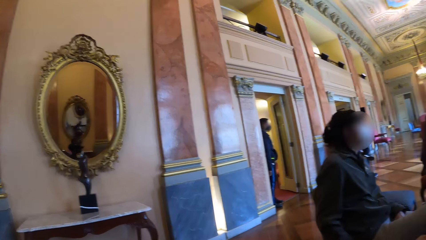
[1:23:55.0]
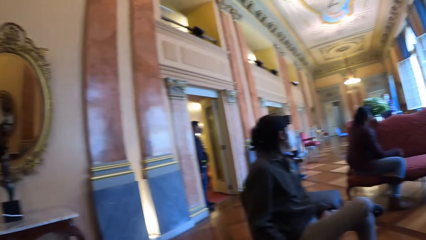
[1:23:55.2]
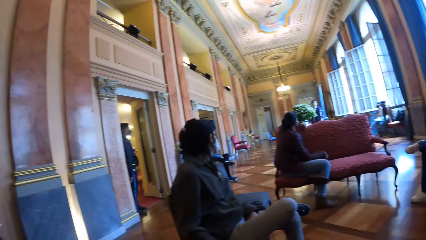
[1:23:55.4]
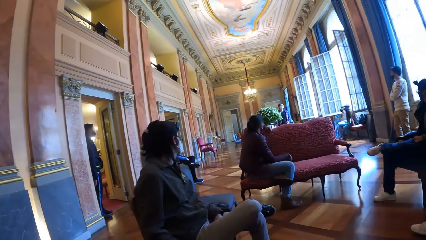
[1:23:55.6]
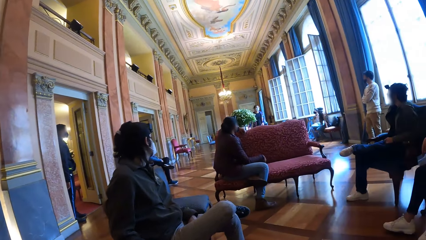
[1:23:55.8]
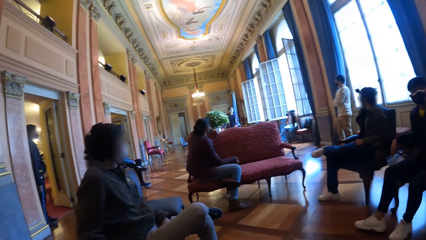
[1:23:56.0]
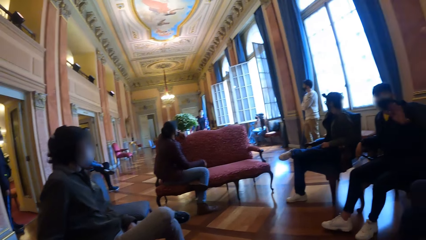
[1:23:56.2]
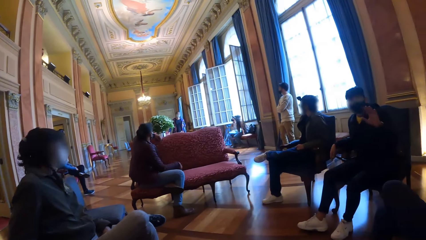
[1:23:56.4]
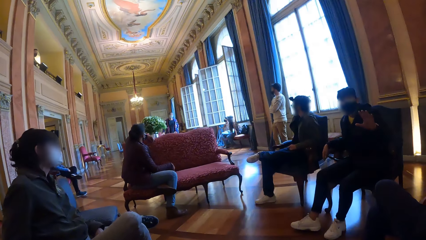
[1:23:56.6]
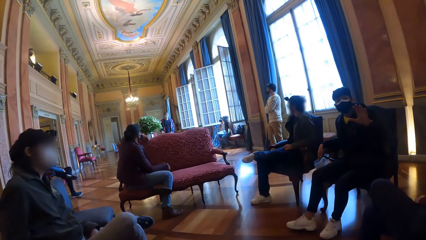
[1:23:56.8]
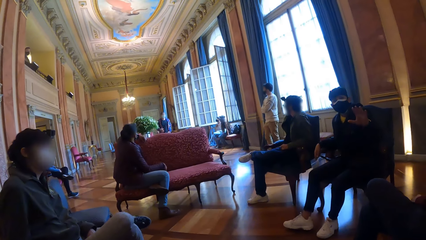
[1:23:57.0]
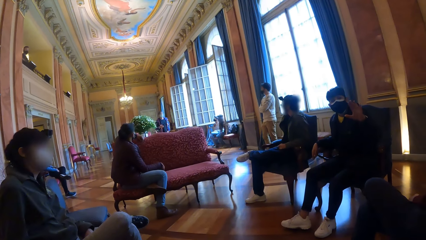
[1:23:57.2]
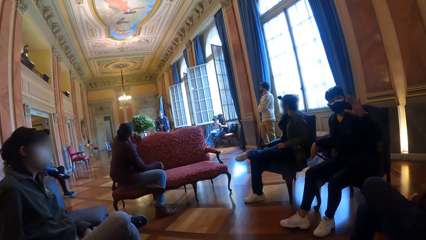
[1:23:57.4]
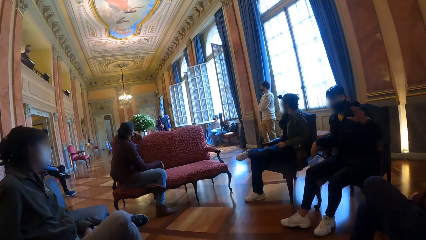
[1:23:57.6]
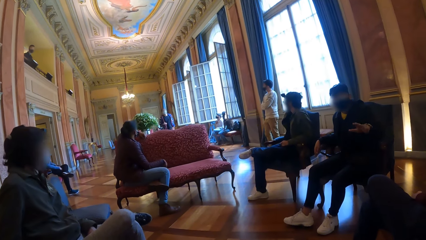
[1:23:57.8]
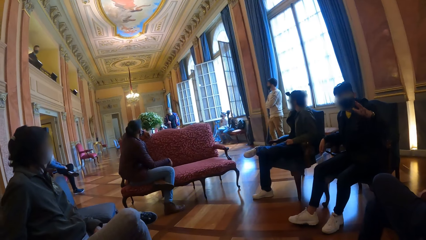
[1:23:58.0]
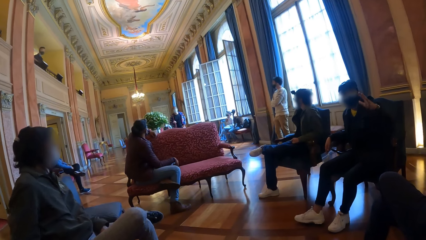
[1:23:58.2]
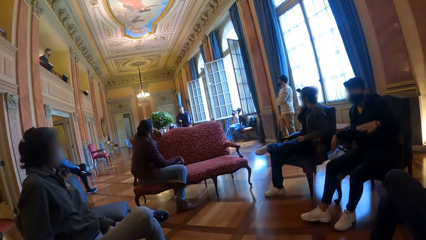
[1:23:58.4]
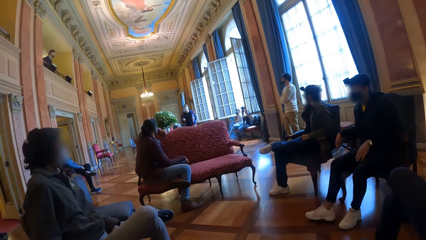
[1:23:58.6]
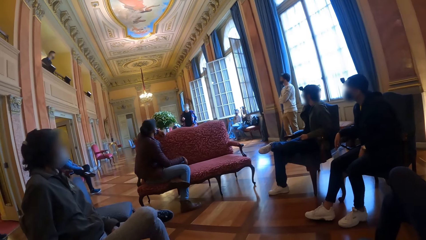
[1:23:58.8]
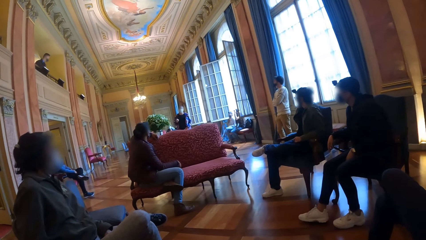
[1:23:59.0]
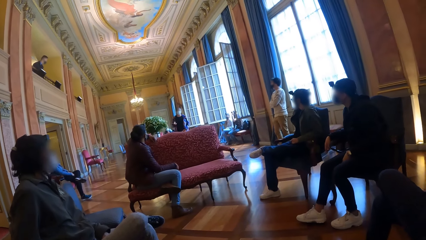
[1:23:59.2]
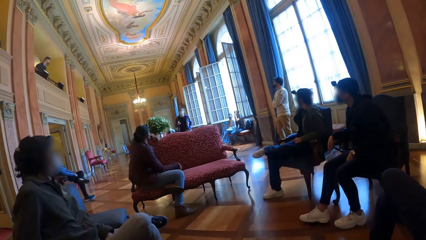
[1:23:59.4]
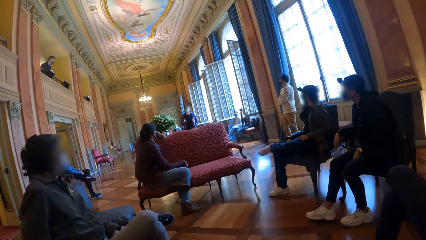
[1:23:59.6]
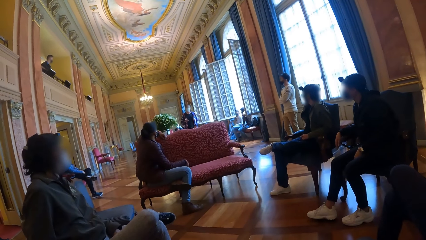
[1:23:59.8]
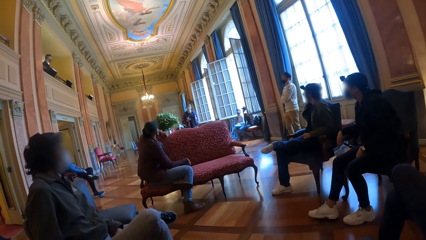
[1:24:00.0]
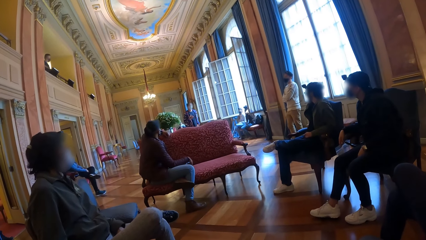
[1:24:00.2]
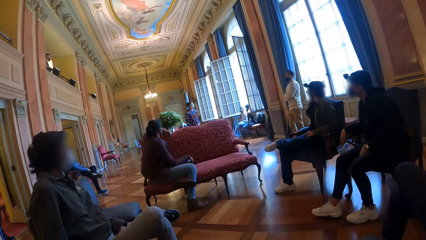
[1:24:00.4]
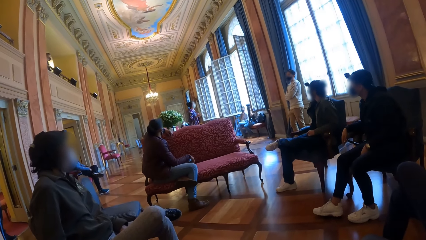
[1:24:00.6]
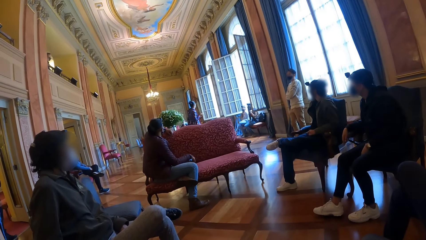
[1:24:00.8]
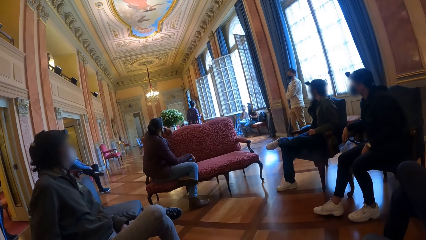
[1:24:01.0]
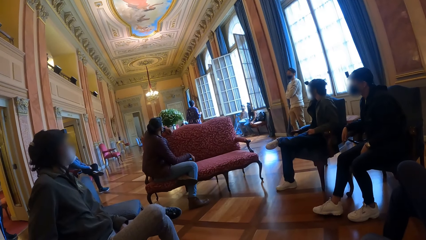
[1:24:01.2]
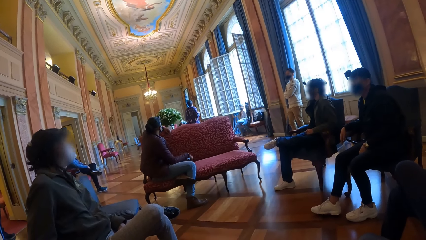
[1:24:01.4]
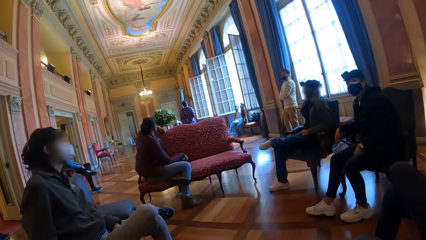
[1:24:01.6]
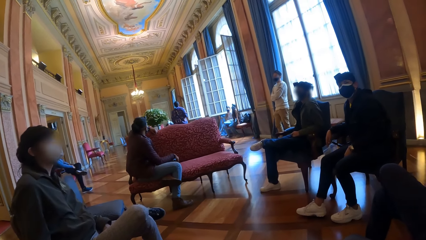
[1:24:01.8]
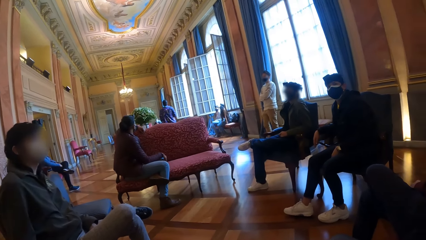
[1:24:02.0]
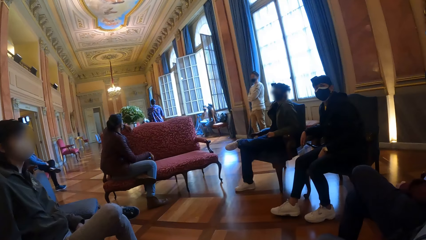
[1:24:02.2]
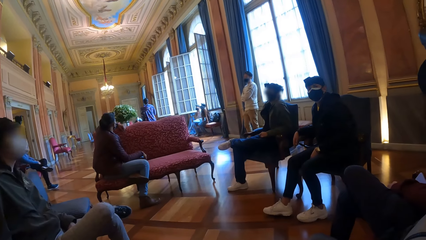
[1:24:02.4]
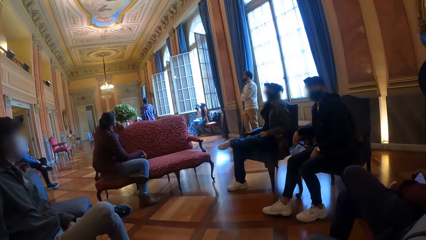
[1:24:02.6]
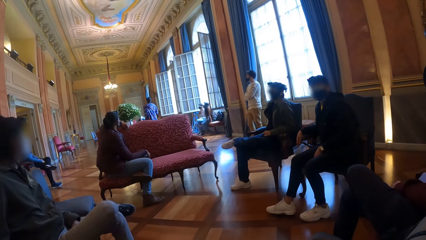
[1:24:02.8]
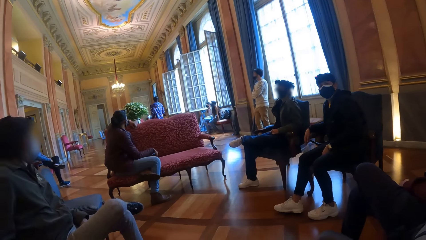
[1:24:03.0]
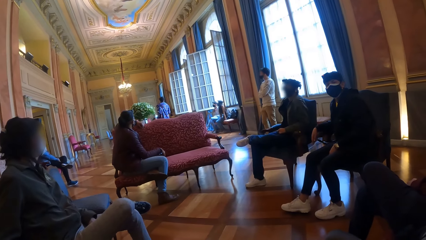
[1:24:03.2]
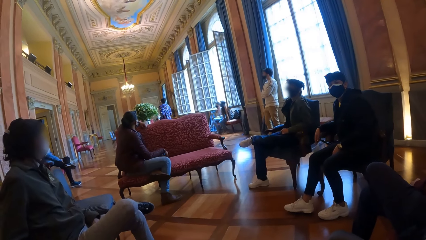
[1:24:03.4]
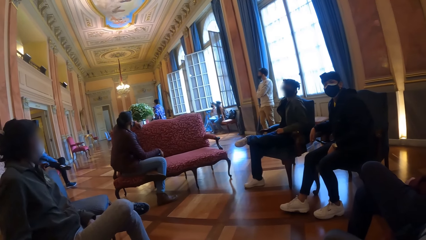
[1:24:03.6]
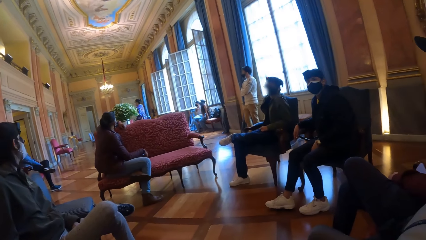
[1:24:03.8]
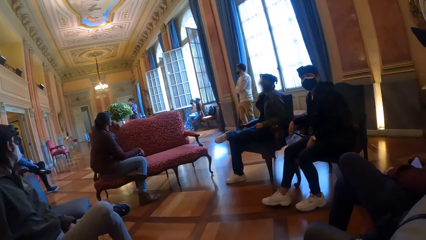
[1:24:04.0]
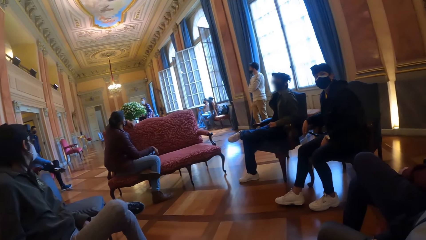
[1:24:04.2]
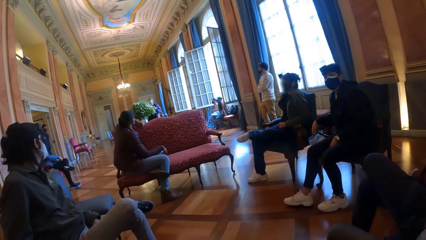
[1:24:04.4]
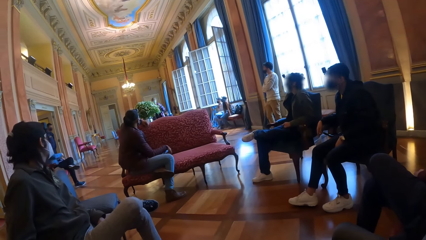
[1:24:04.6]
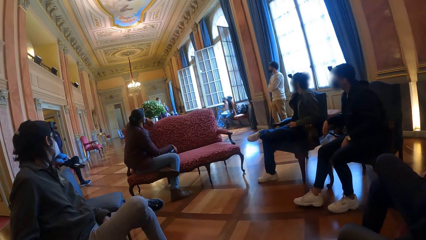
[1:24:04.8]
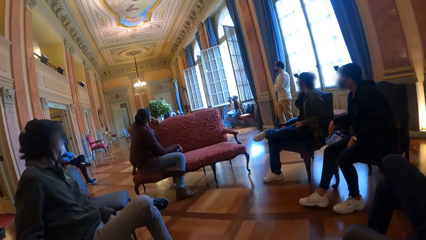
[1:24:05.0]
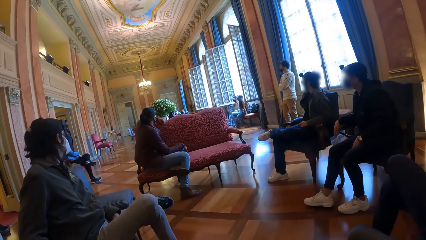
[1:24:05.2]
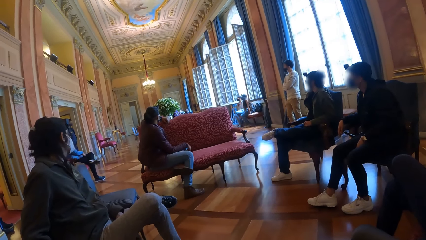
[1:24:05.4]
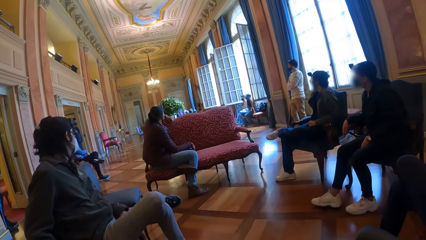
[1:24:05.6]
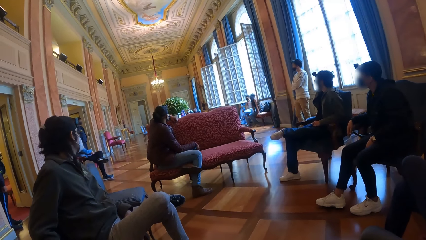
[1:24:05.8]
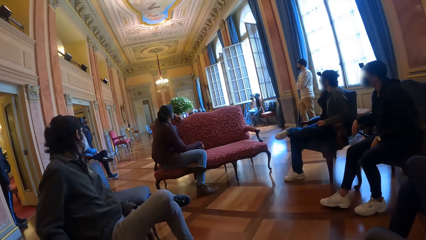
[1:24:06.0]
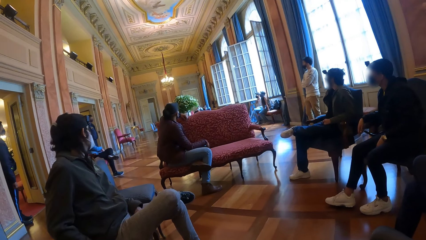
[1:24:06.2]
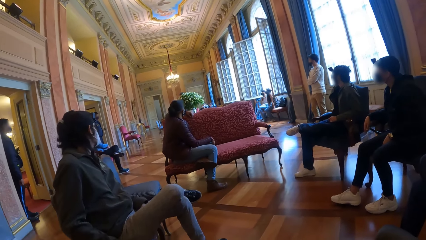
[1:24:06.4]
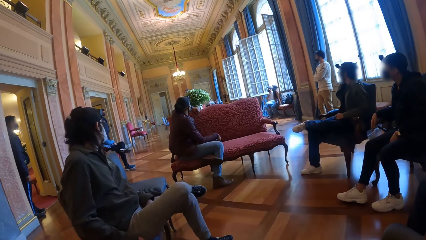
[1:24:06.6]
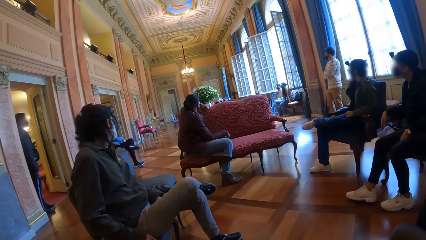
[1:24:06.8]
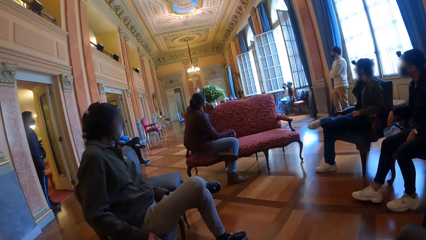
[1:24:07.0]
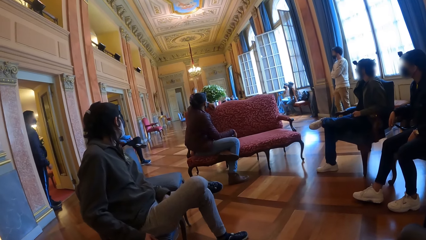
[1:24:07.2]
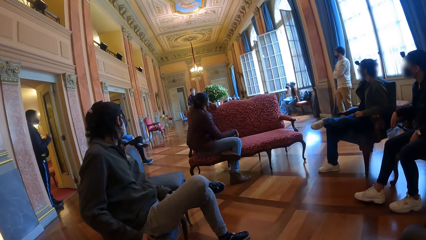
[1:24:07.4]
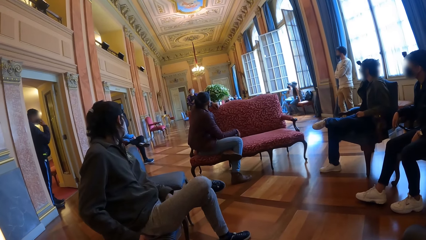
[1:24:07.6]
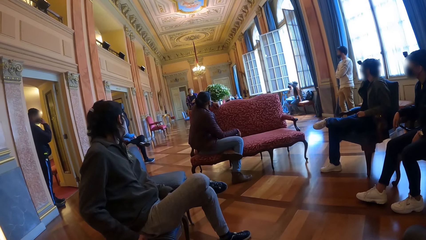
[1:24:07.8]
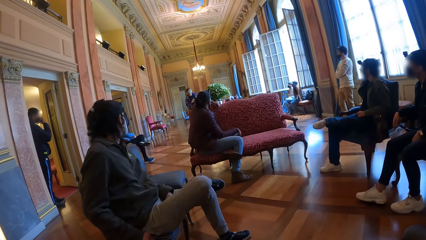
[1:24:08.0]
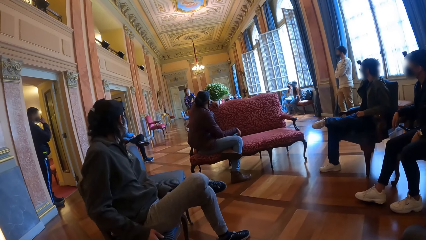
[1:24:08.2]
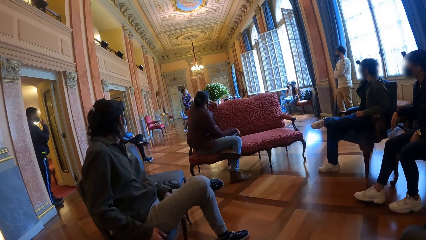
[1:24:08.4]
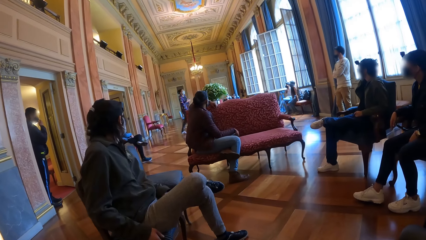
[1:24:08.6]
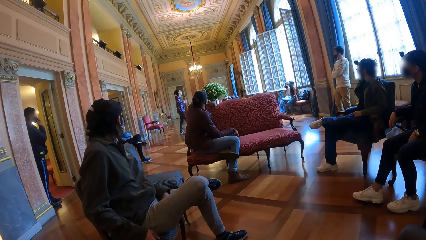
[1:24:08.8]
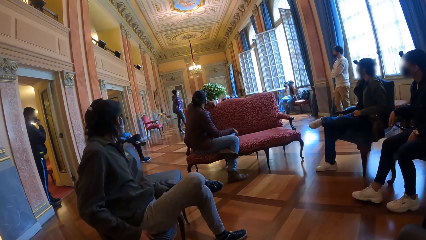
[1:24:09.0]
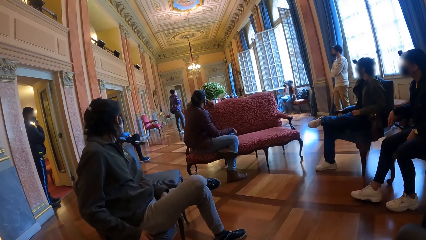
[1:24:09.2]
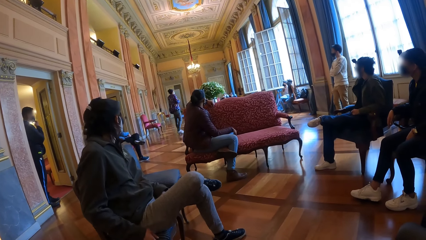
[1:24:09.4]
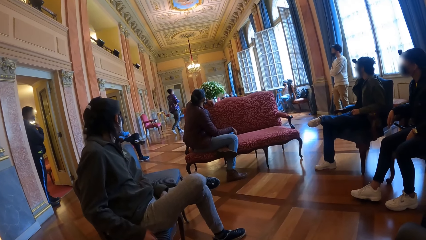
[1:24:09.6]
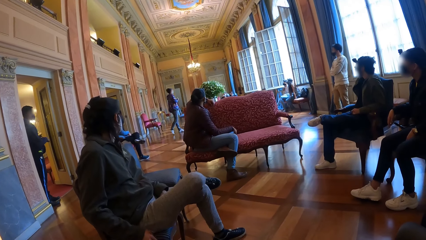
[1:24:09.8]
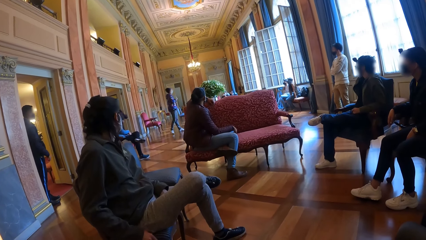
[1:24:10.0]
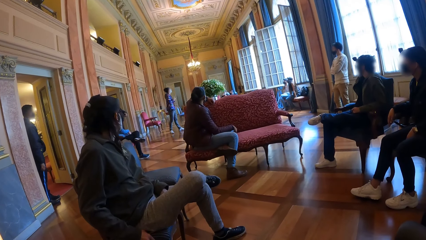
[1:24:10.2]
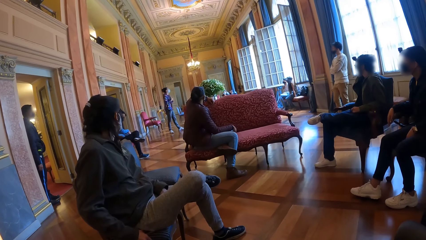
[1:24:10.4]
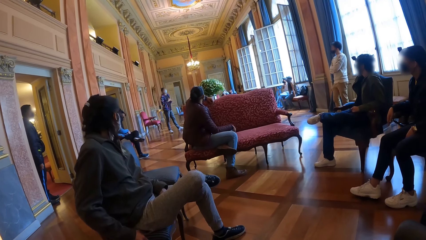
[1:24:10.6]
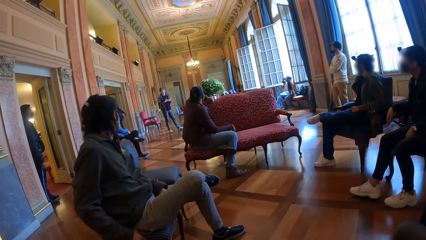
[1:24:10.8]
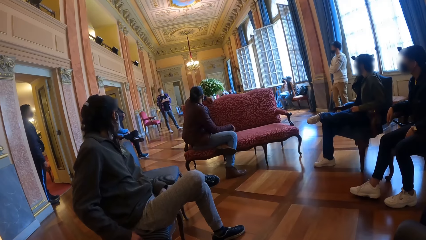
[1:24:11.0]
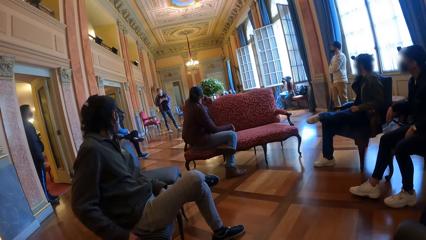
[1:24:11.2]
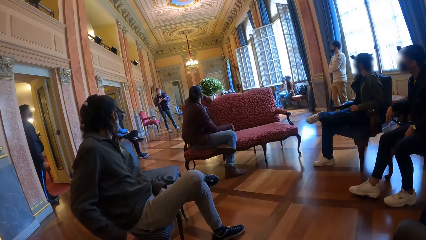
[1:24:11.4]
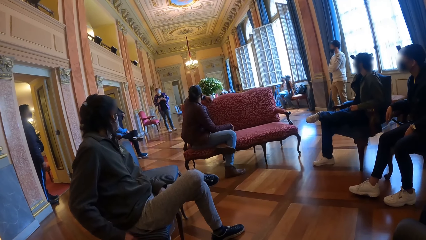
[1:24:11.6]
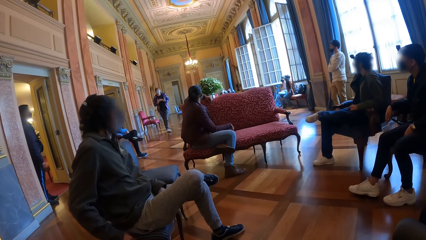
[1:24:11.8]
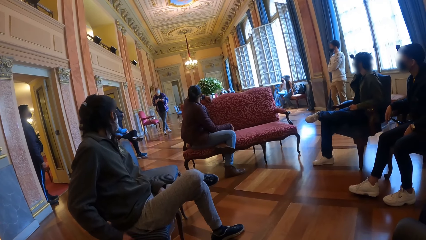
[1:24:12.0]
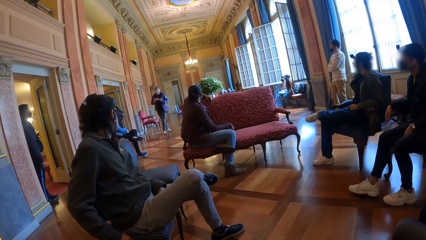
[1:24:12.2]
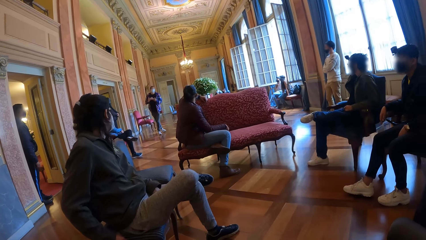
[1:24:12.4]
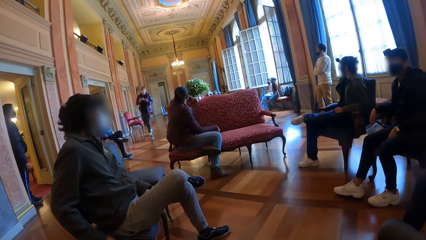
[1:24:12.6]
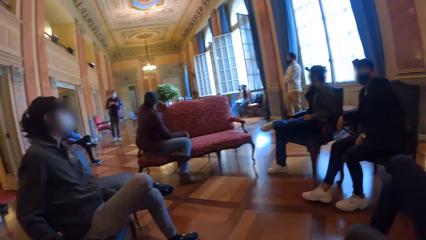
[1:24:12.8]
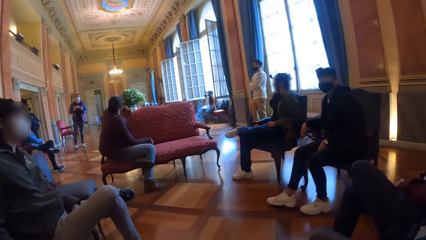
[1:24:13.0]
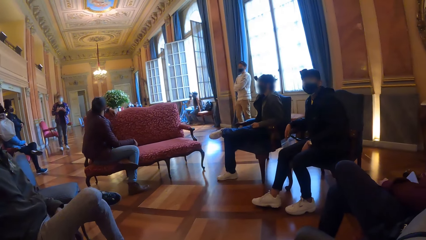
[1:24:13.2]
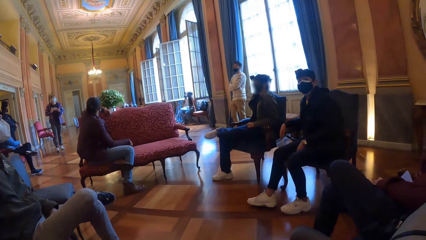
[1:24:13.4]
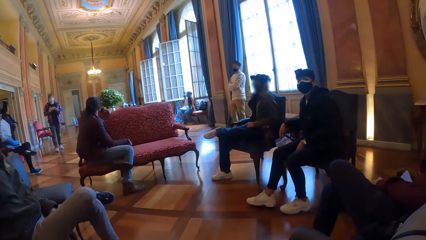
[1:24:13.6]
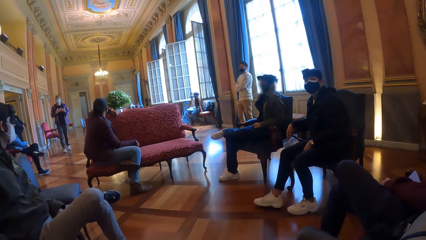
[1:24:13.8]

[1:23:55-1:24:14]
A woman interacts with the camera wearer. Another woman touches her hair with her left hand. A man adjusts a facemask on his face with his right hand.
